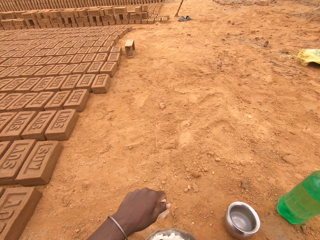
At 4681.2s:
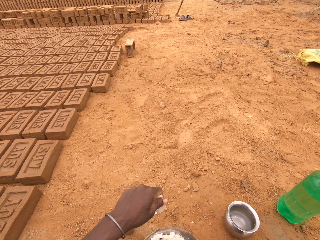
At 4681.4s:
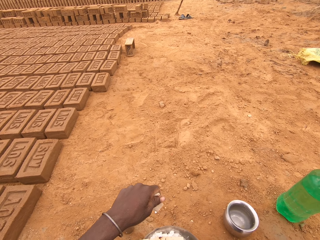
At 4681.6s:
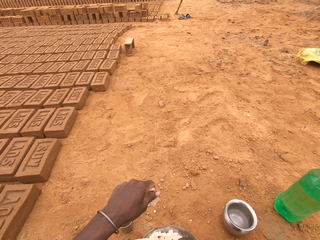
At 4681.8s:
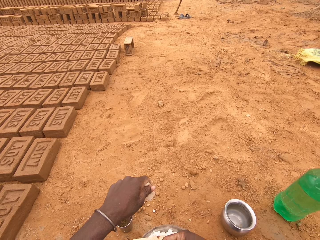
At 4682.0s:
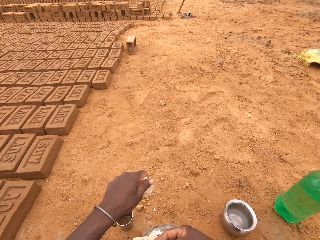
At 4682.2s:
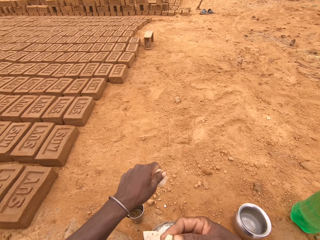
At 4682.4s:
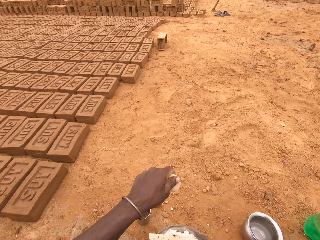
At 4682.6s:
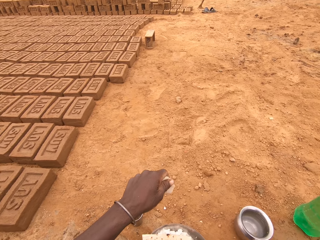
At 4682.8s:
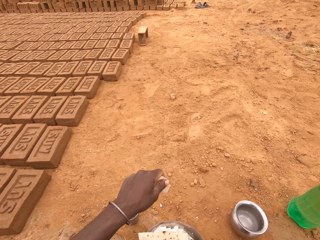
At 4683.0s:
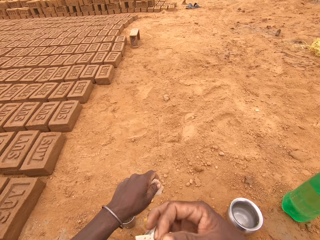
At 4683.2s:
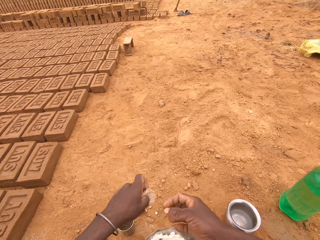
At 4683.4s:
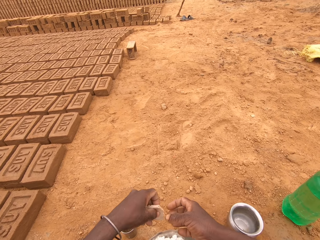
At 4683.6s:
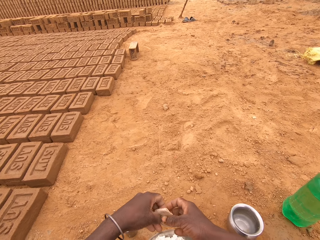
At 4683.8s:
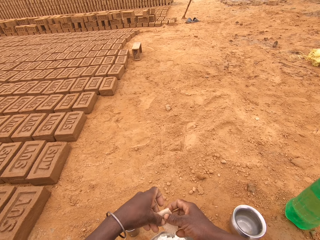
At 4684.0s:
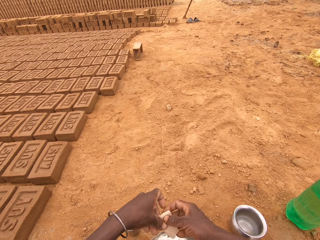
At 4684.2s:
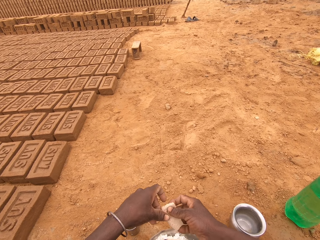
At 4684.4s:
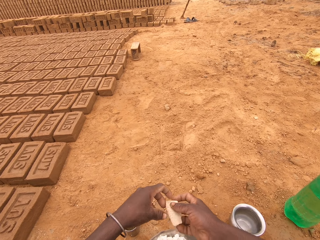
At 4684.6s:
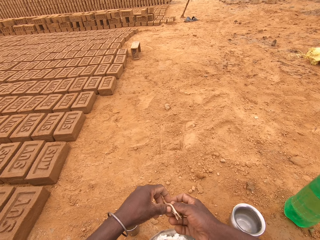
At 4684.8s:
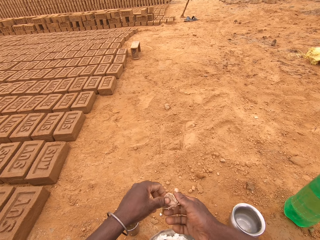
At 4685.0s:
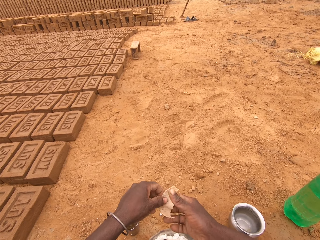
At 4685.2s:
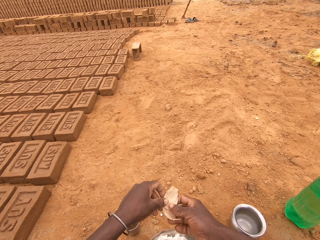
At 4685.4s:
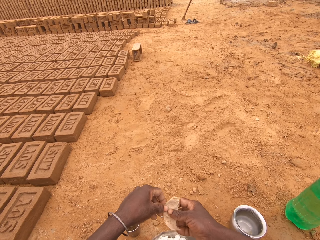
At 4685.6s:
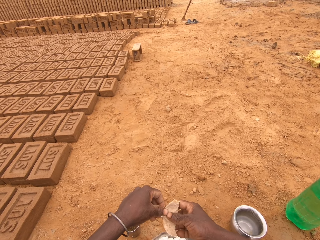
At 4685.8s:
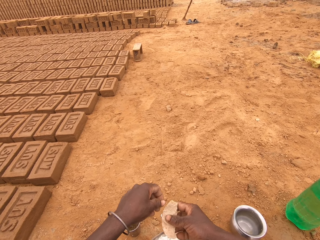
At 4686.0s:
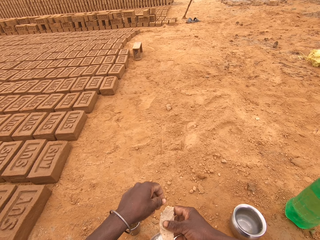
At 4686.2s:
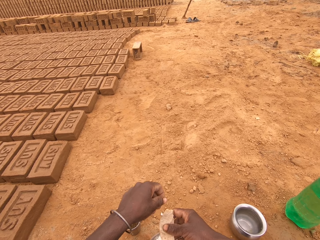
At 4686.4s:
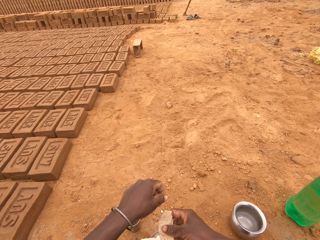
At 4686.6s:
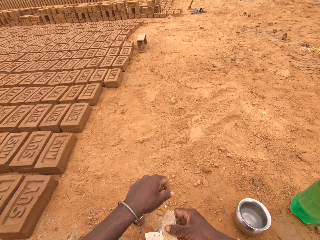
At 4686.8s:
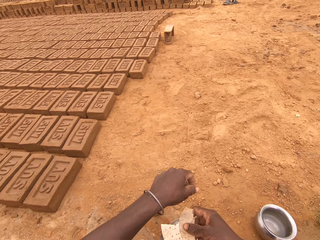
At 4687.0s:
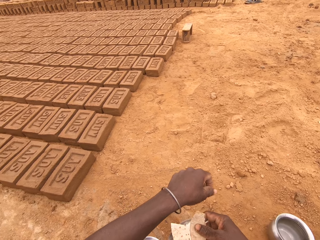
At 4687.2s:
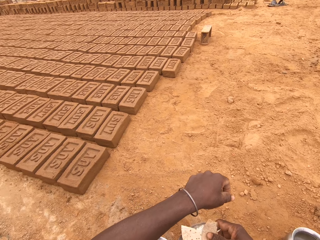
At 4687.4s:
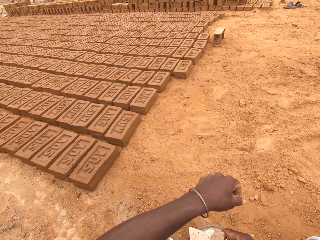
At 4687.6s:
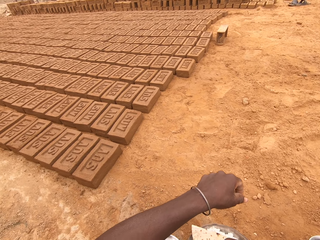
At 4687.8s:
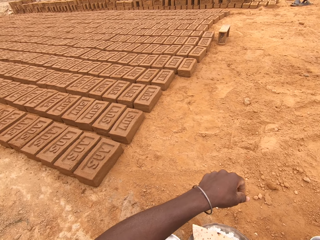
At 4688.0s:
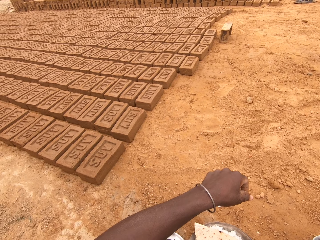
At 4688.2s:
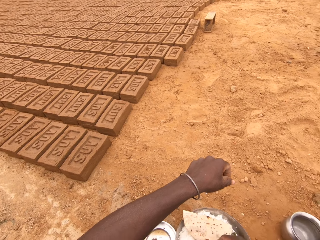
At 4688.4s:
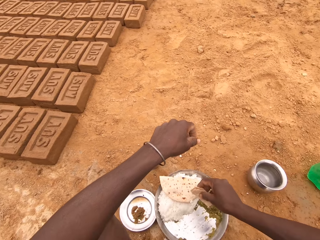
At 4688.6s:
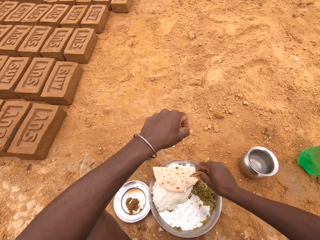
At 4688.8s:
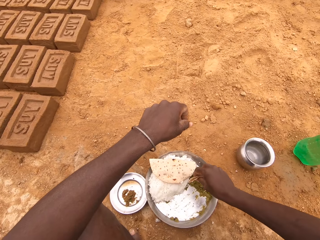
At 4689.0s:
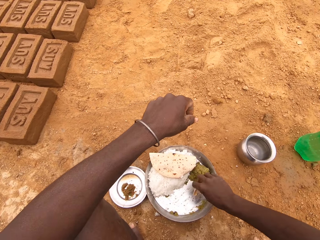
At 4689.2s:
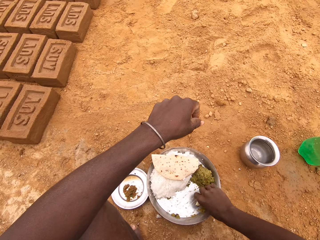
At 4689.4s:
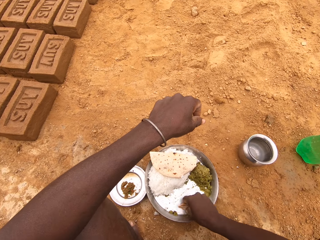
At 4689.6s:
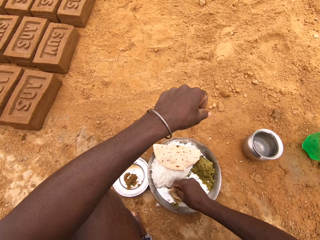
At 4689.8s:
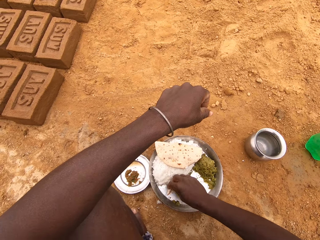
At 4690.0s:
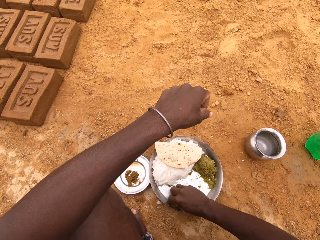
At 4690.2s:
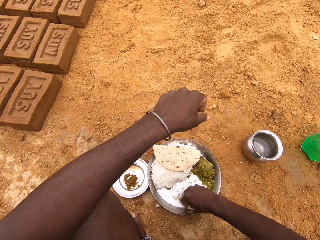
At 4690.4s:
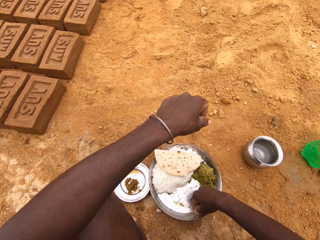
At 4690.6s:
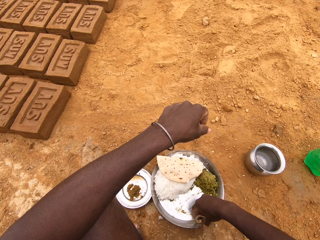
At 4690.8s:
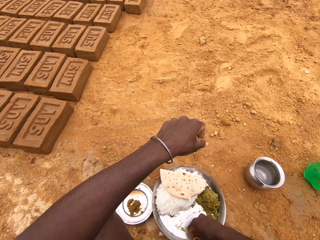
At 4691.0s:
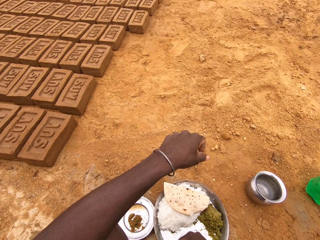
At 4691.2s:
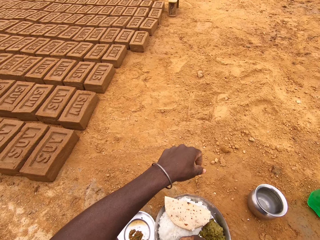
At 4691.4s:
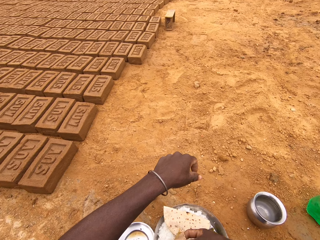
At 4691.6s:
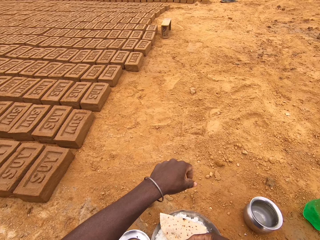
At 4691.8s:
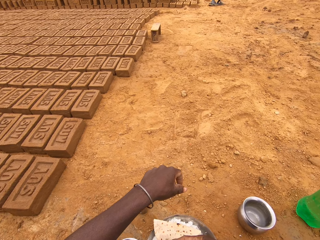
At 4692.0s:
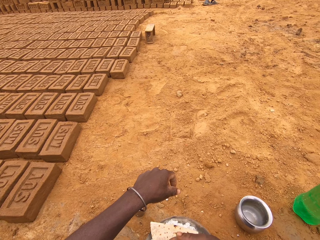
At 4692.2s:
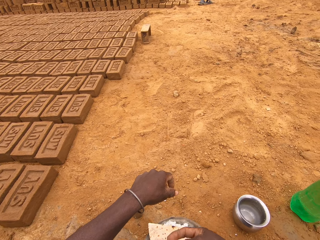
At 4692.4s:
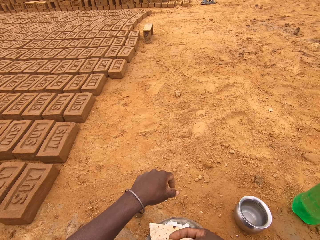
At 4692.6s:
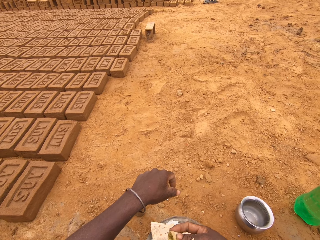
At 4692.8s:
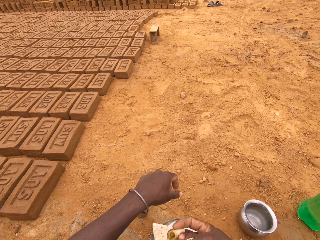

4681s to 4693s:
The camera wearer puts the food in the mouth. They put the flatbread in the vegetable.

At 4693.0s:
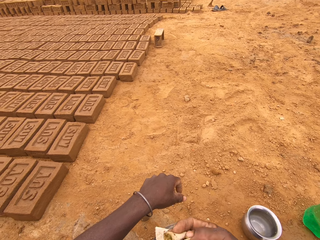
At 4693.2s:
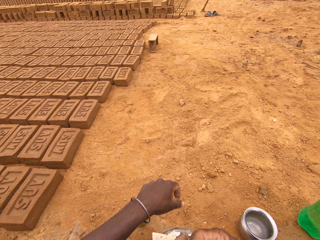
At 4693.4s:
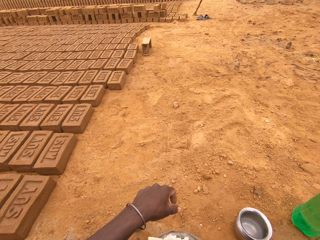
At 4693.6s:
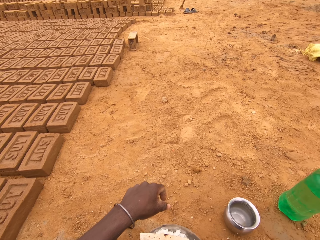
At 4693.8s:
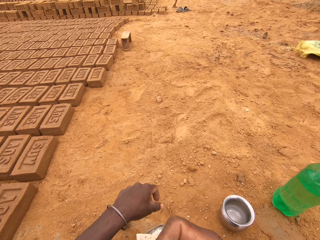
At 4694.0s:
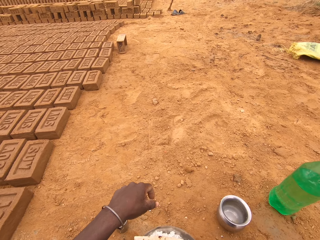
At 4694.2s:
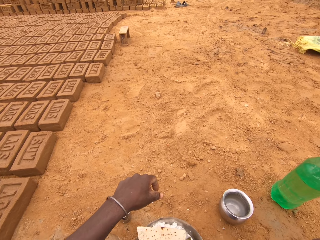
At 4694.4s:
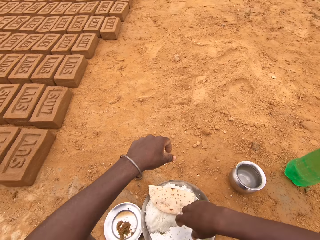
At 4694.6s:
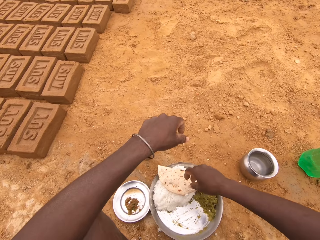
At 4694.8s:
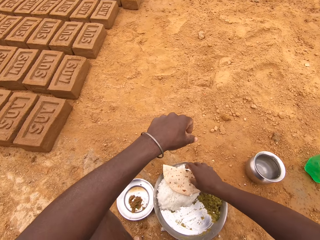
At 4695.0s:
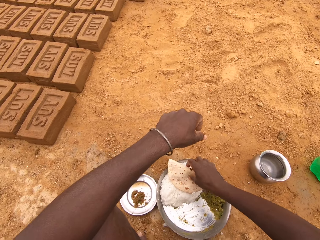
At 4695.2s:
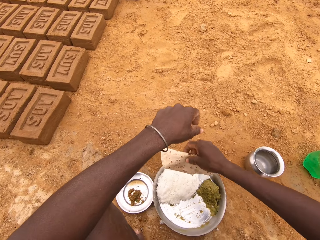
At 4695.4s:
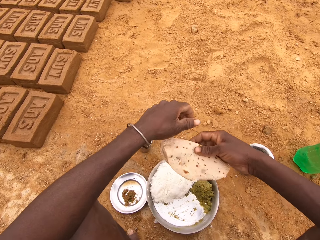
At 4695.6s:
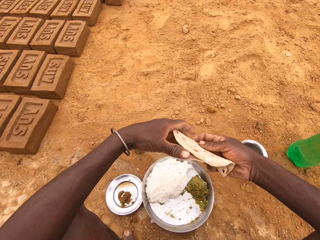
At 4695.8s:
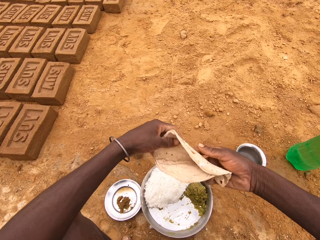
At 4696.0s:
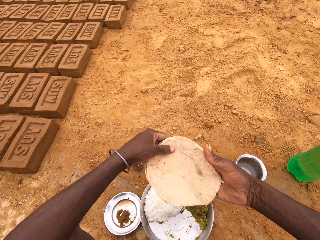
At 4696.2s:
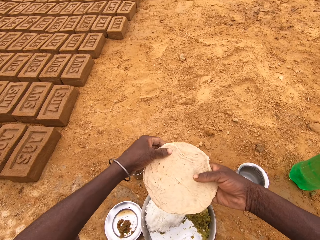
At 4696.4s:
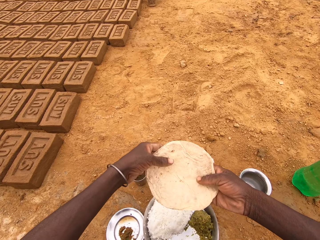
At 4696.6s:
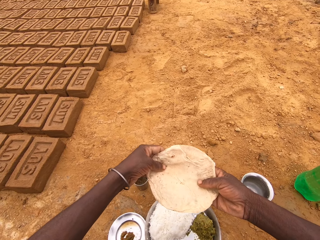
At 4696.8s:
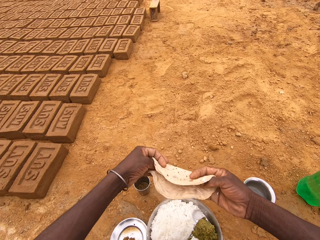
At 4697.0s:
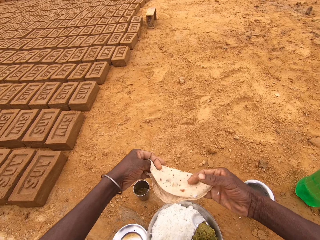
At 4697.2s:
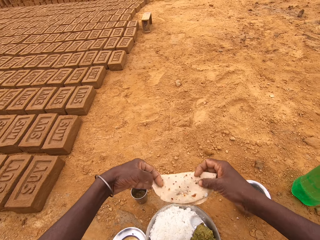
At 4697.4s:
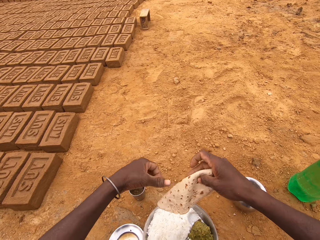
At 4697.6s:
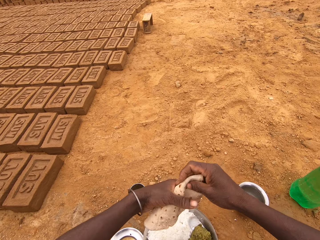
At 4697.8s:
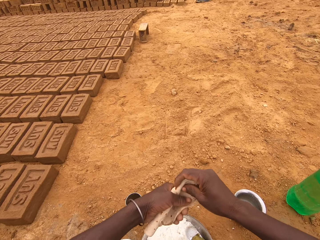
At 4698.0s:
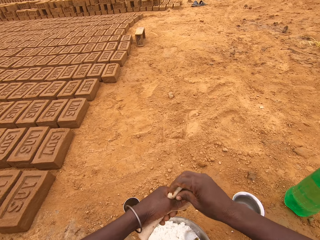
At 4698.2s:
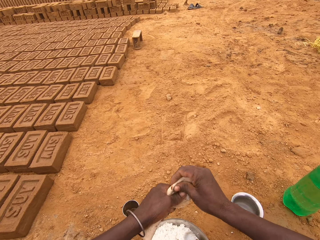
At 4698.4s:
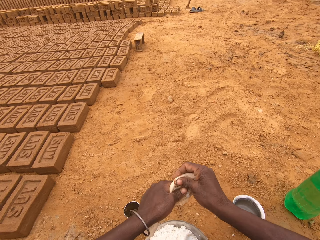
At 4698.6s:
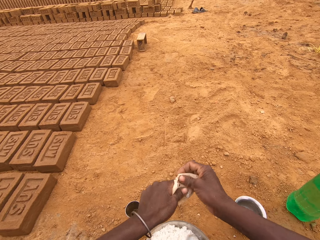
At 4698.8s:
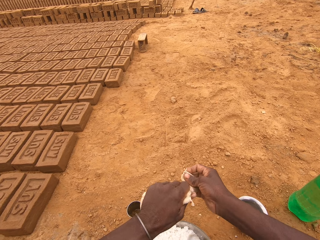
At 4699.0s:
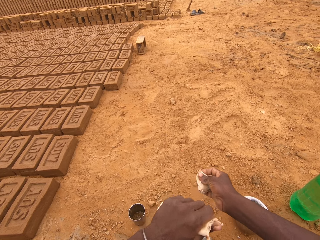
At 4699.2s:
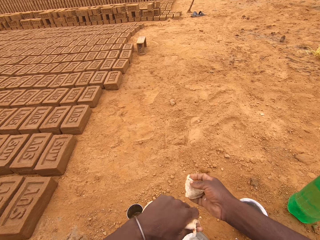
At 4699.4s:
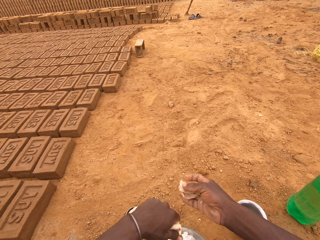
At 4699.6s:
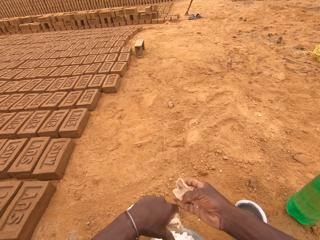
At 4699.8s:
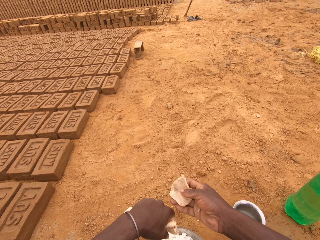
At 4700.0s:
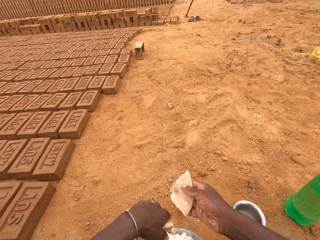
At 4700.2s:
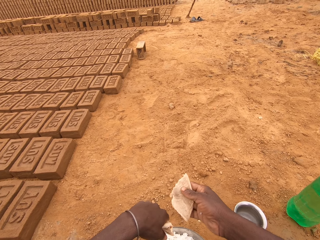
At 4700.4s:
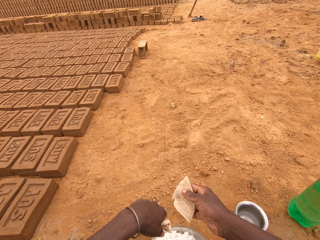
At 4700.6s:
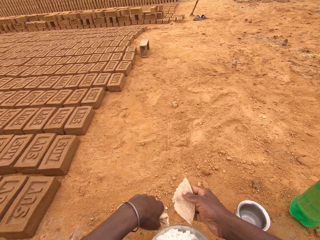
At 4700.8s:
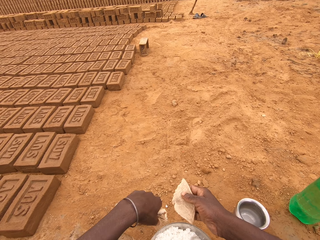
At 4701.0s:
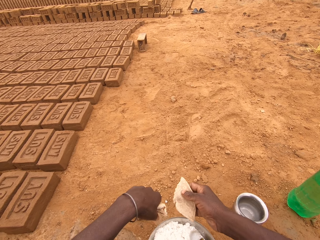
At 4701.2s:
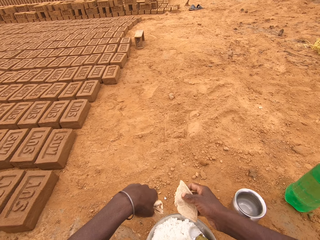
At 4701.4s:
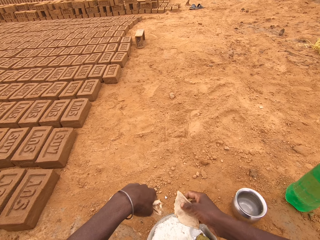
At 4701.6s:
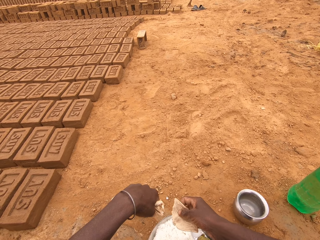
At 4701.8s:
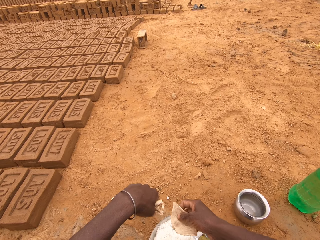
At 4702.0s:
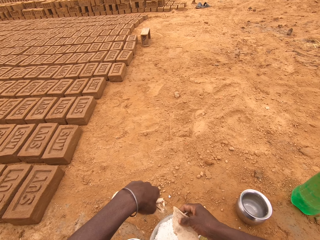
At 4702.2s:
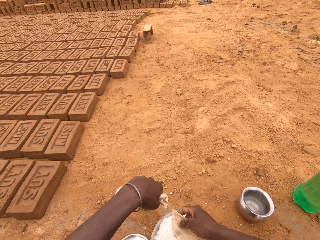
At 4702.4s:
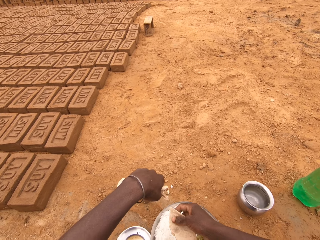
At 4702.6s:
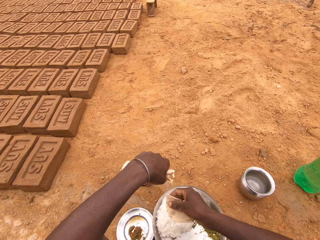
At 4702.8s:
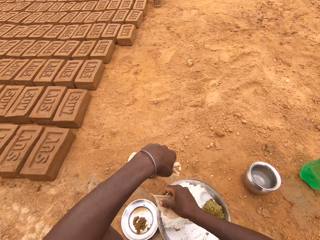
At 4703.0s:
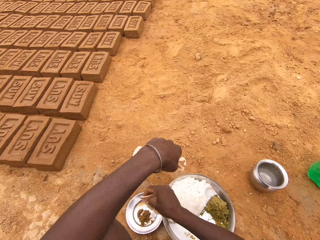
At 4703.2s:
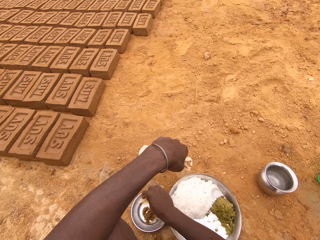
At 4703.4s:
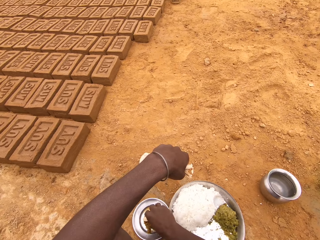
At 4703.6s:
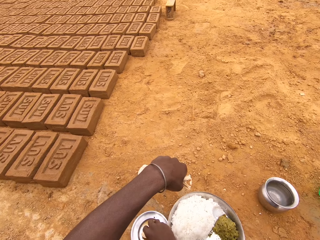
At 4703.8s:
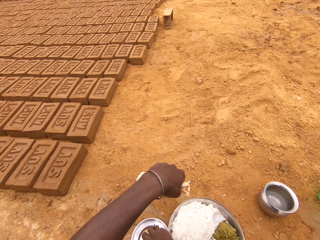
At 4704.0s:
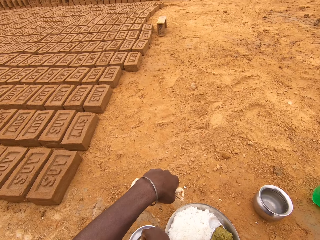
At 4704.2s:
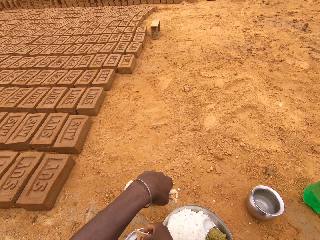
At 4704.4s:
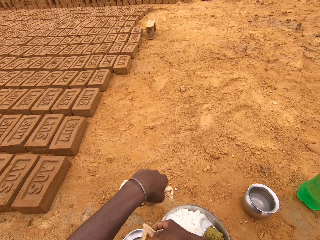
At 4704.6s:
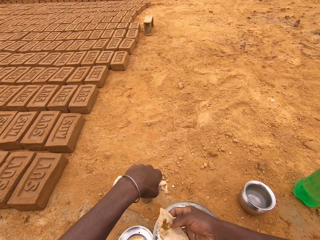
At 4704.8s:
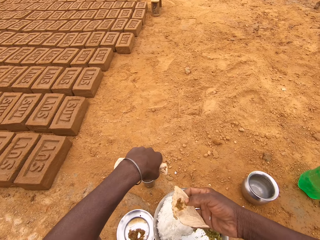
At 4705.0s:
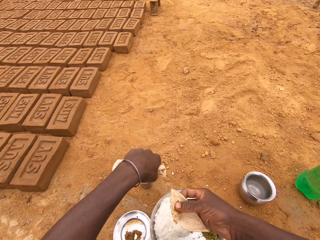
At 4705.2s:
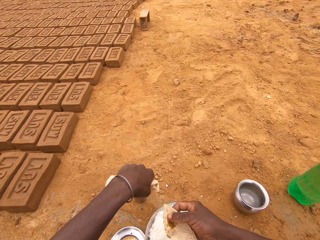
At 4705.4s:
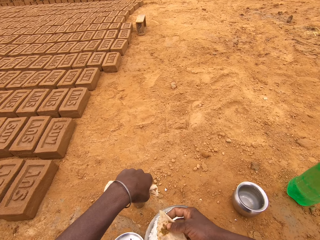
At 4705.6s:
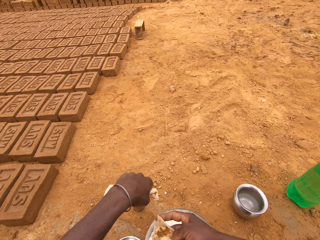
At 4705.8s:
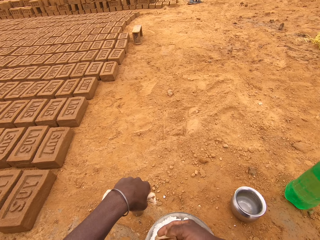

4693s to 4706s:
The camera wearer puts the food in the mouth. They pick up the flatbread. They tear the bread. They put the flatbread in the vegetable.
